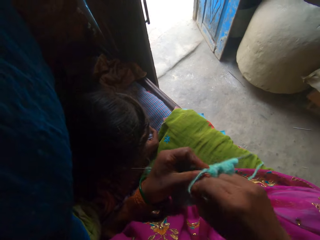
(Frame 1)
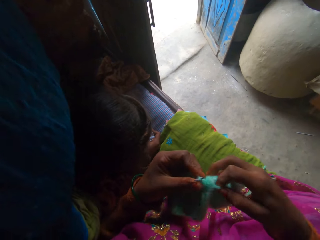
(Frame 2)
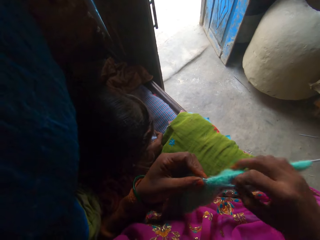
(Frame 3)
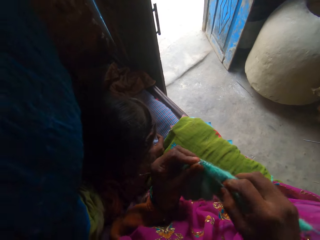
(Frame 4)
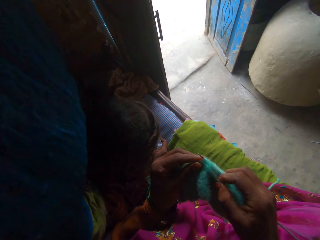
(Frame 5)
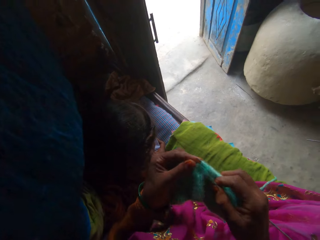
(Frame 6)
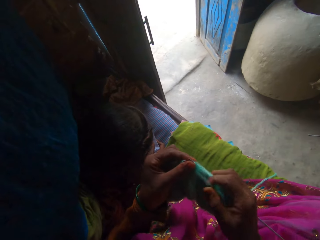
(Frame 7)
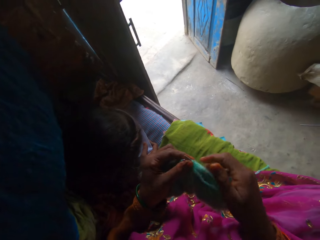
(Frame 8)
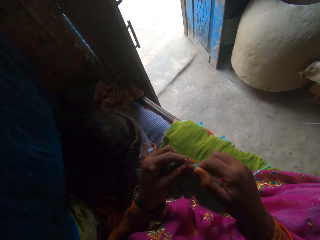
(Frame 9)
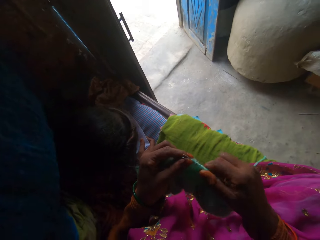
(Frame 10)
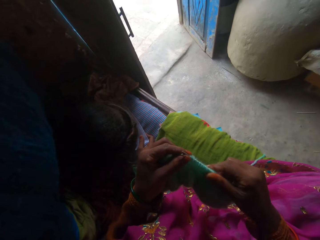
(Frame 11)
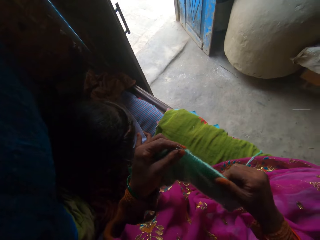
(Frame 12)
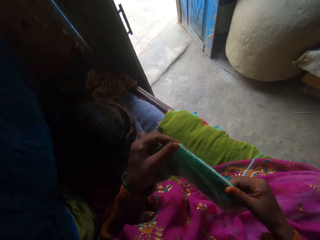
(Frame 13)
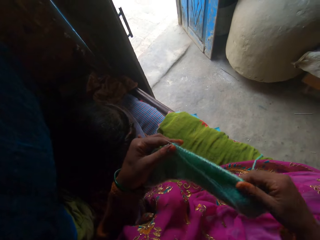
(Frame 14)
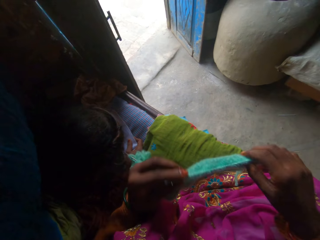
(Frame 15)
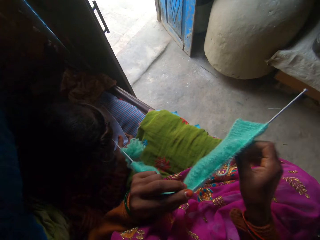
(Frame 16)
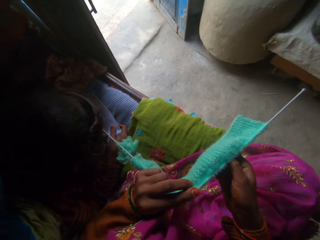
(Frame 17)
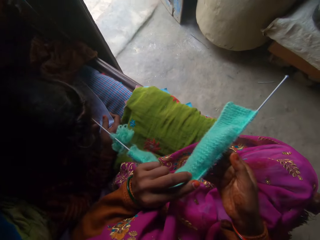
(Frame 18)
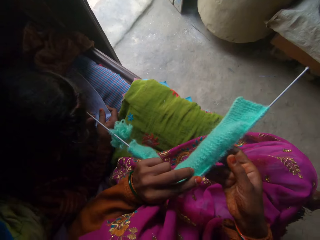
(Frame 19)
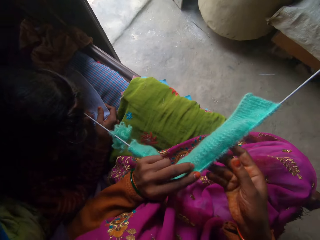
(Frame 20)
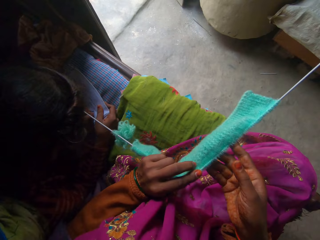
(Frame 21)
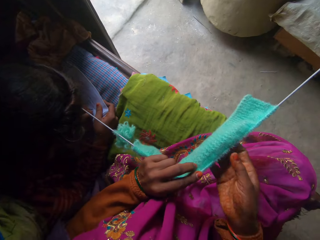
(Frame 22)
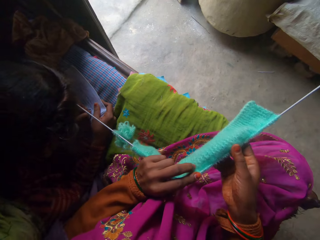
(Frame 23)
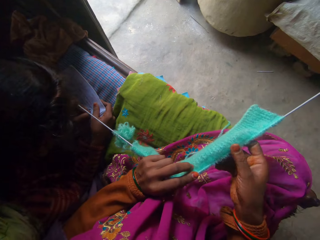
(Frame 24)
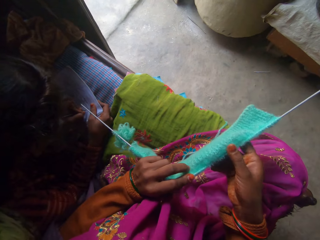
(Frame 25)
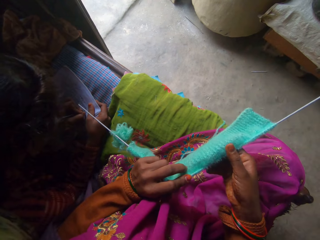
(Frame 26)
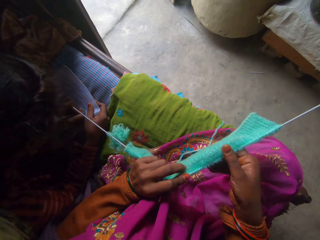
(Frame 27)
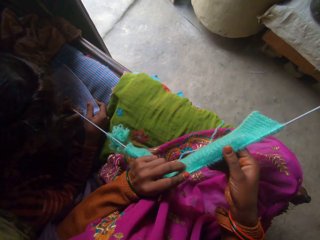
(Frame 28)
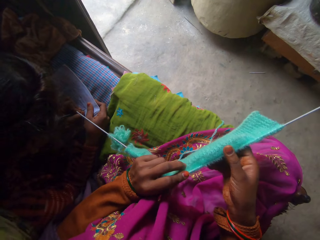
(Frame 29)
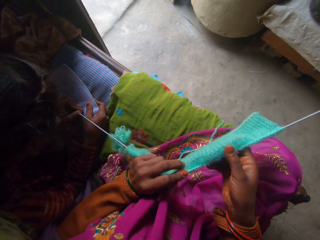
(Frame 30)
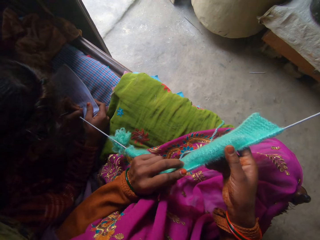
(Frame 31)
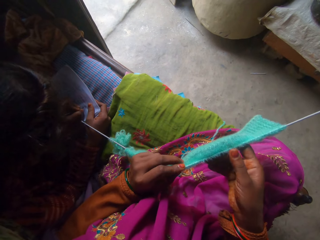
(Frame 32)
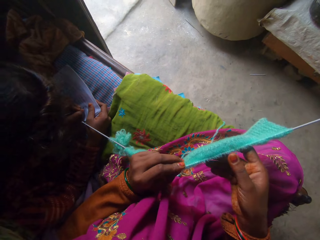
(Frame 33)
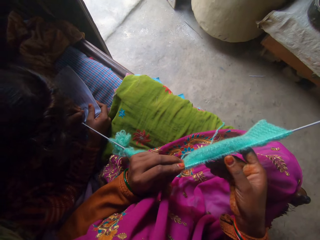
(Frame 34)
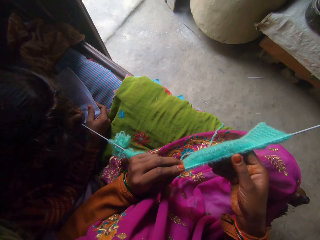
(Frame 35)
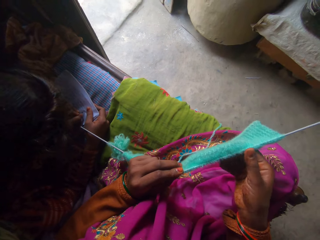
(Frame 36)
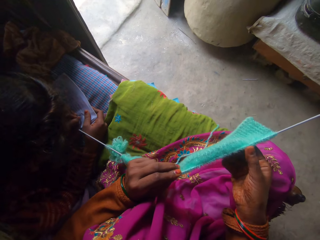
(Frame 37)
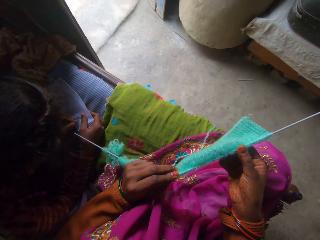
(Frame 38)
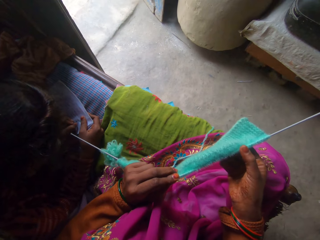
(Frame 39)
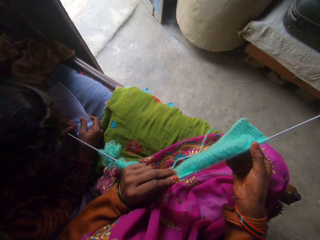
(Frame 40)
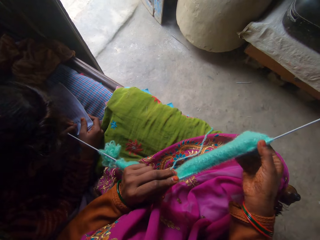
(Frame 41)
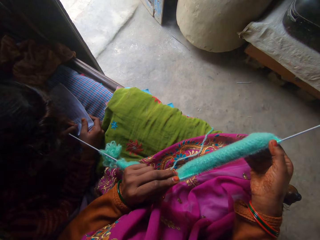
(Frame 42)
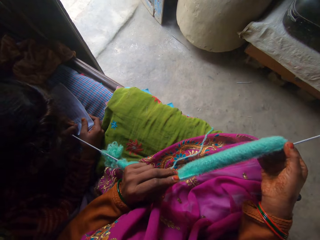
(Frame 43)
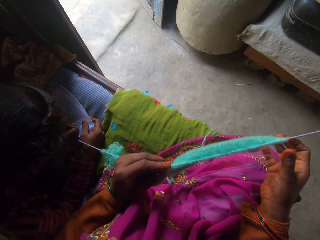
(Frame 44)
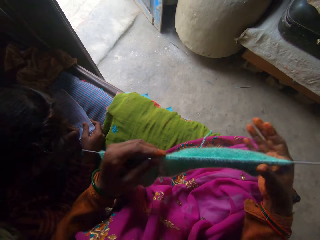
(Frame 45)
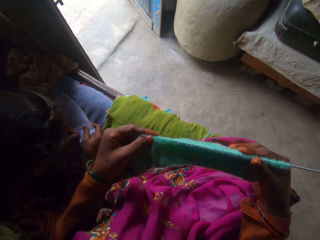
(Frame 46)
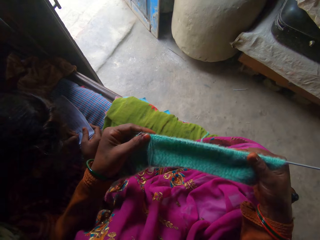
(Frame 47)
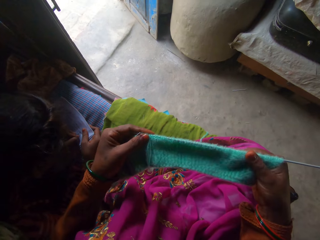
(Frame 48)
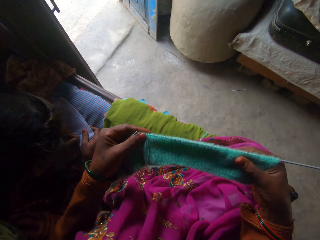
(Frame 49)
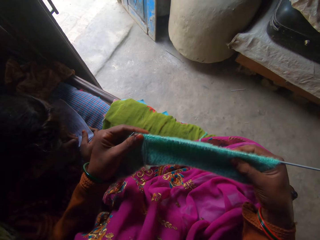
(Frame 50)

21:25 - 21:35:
The camera wearer adjusts the yarn. The girl writes on the sheet of paper with the pen in her left hand. The camera wearer knits the fabric using knitting needles. They adjust the fabric. They talk to the girl.

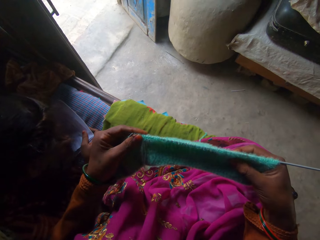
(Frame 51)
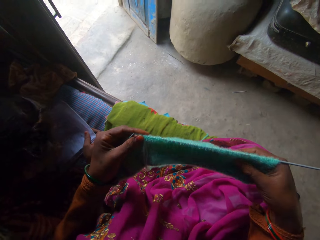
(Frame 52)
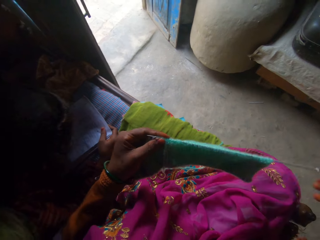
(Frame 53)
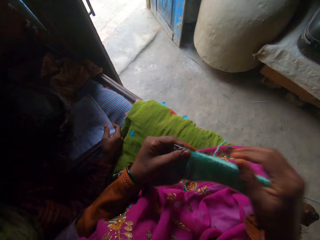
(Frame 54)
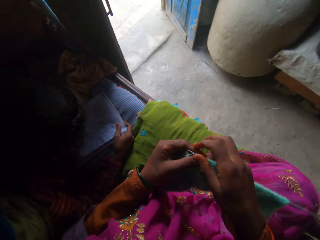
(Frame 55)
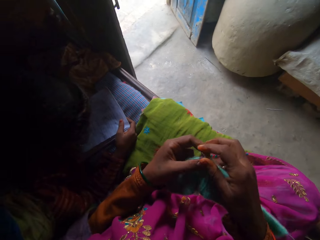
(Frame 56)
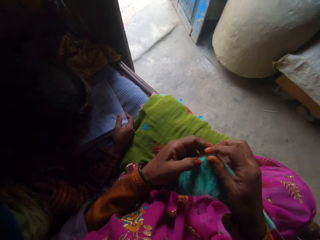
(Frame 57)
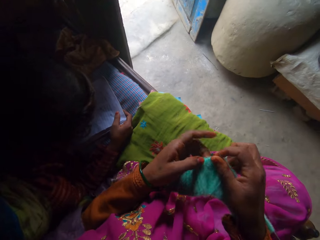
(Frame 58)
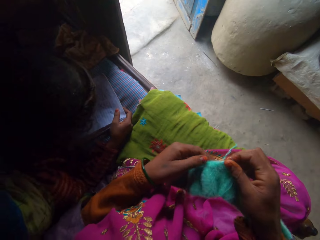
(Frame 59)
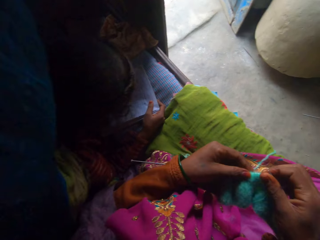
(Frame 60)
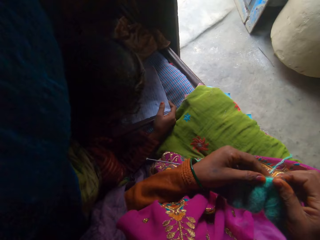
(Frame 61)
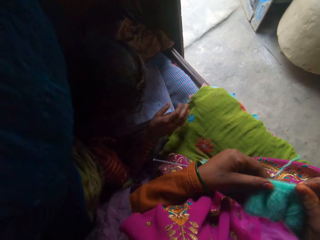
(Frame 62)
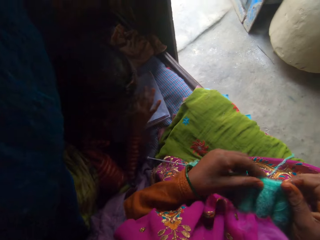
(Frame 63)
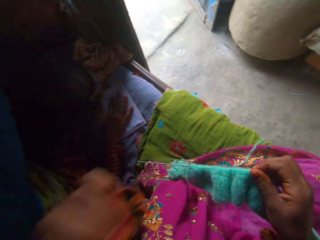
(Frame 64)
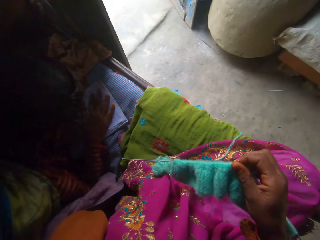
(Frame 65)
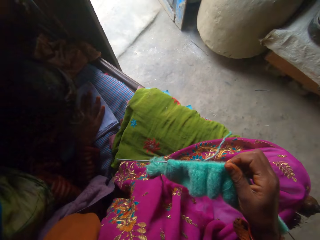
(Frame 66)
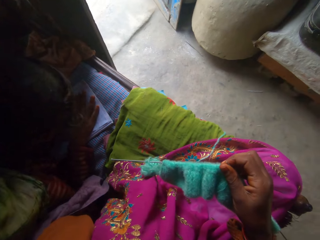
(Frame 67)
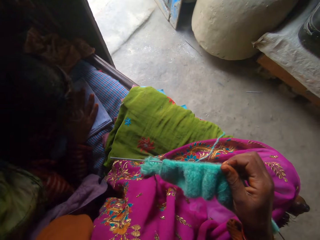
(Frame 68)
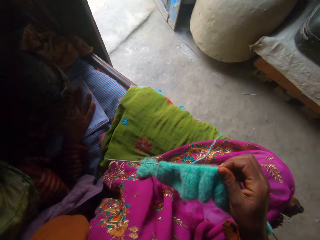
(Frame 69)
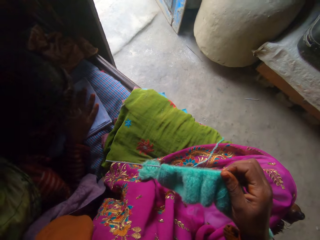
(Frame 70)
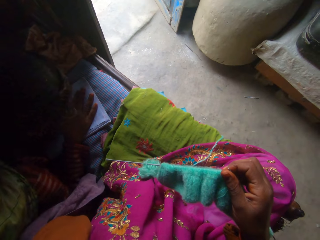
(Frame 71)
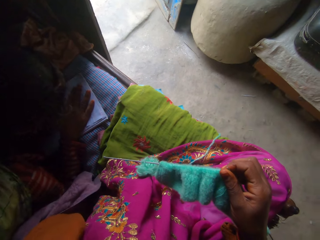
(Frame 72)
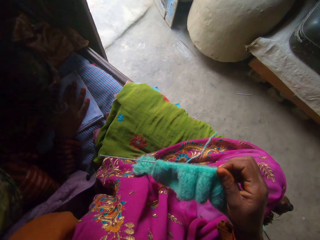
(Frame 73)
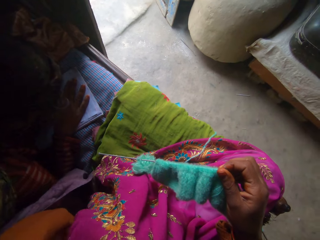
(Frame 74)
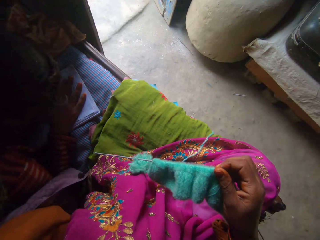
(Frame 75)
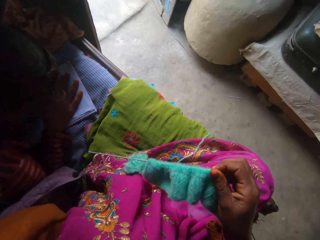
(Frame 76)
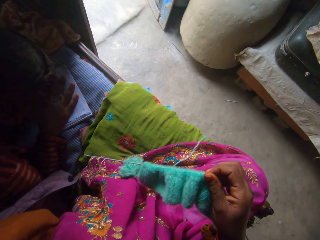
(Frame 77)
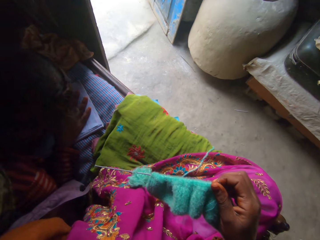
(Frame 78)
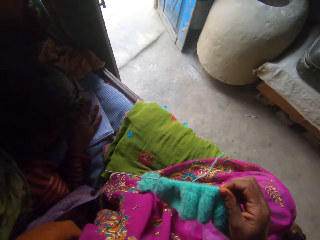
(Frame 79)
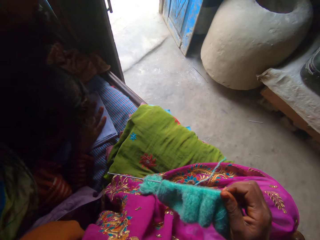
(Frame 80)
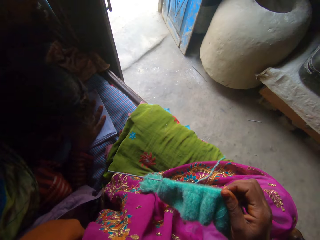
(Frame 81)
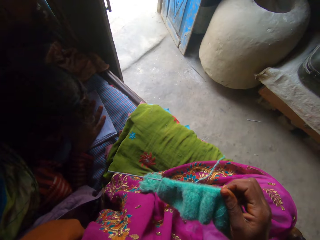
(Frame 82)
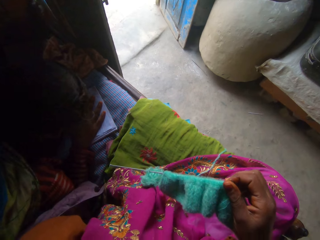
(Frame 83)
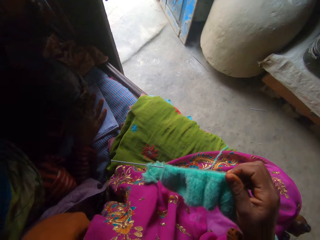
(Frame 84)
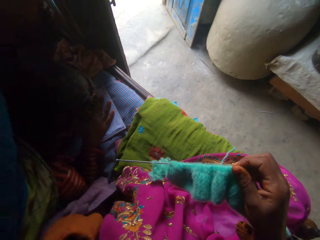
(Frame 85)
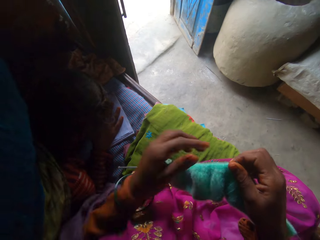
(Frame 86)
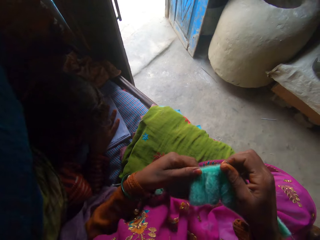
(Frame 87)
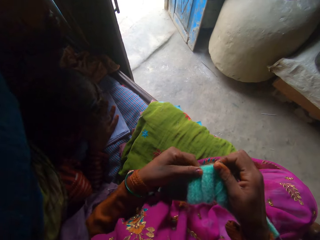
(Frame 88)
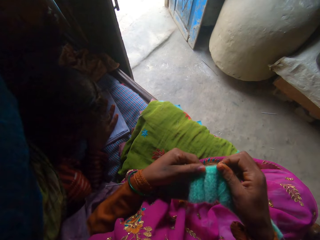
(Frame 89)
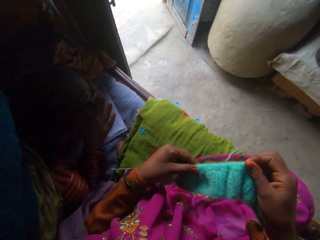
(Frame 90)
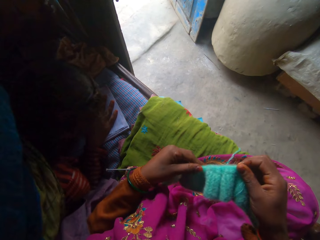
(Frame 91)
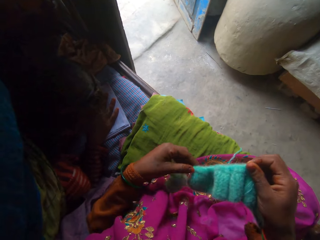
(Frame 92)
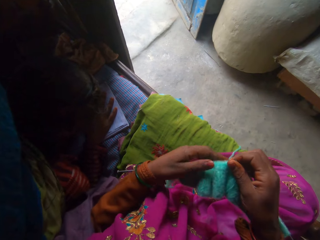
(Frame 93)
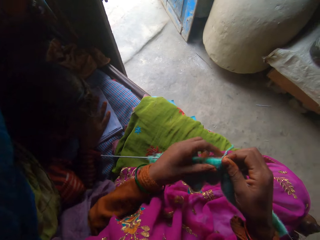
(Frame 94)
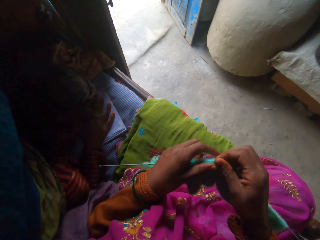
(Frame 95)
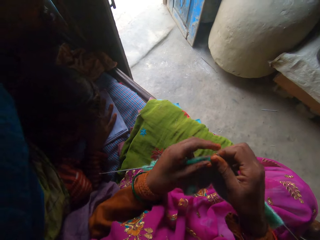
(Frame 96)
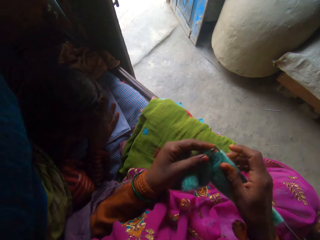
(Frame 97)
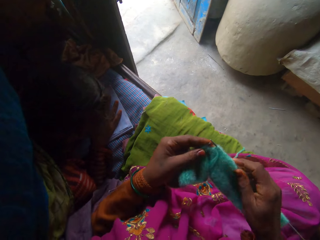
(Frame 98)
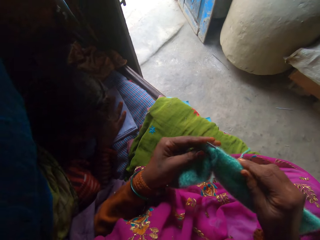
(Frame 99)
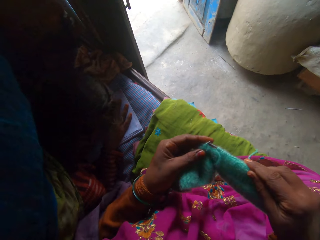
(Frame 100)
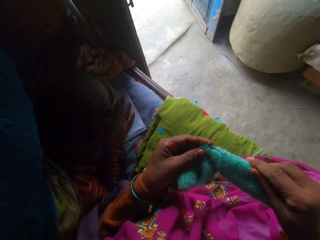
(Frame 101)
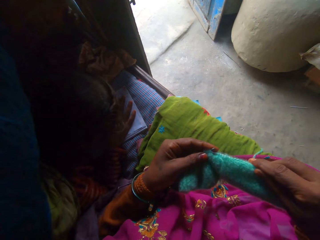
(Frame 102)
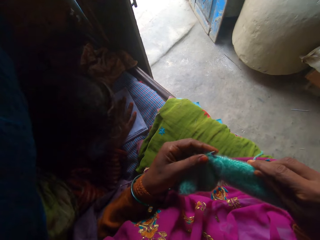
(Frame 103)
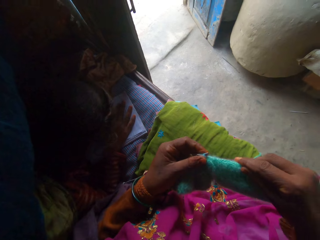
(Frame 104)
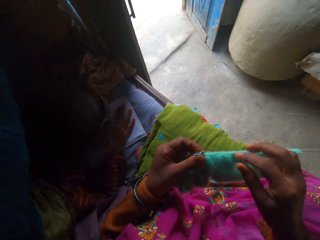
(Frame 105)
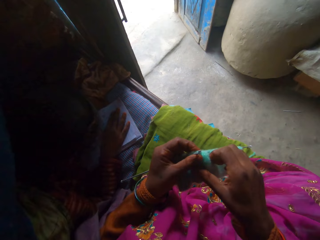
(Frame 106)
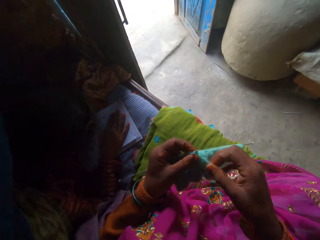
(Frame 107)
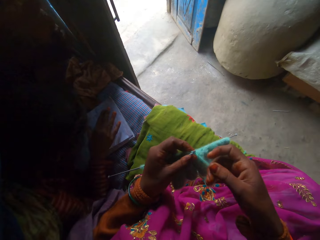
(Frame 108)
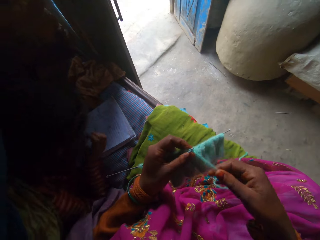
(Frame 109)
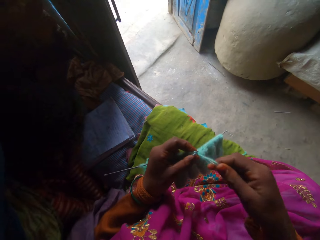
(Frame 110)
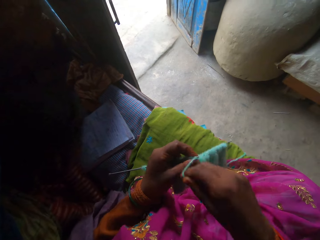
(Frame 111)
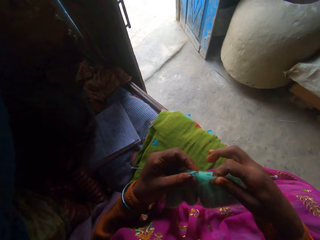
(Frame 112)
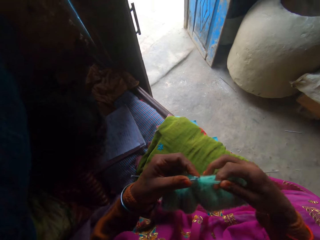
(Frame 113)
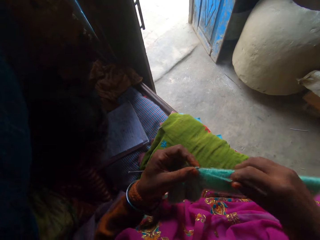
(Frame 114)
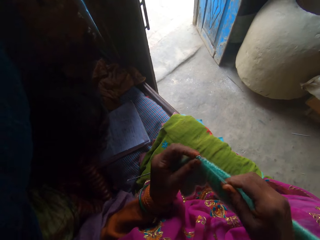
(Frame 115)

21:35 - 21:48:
The camera wearer lifts the left hand. They drop the left hand. They adjust the fabric. They knit the fabric using knitting needles. They adjust the yarn. A person adjusts the right hand.
